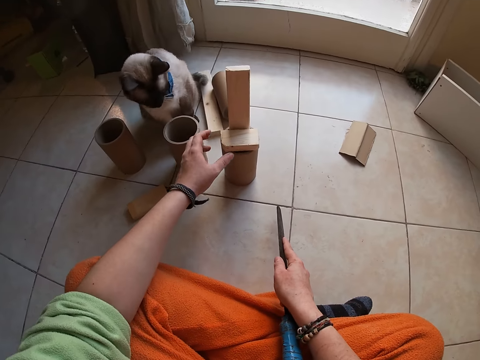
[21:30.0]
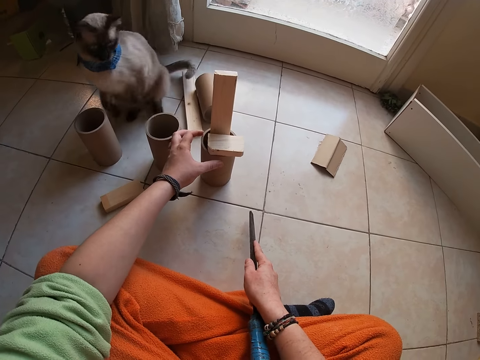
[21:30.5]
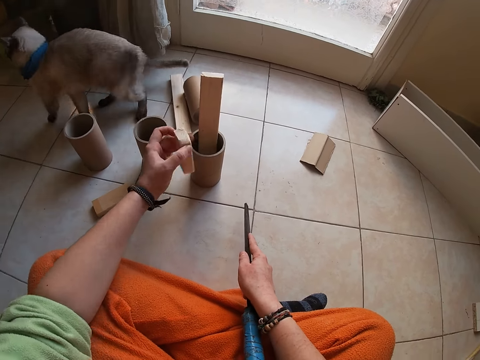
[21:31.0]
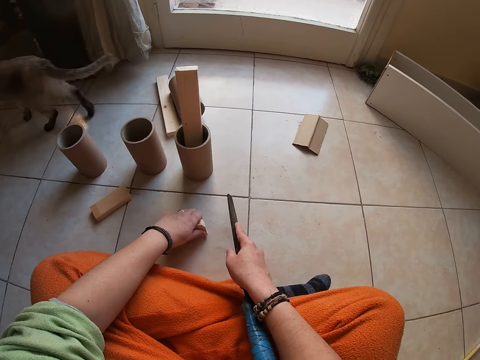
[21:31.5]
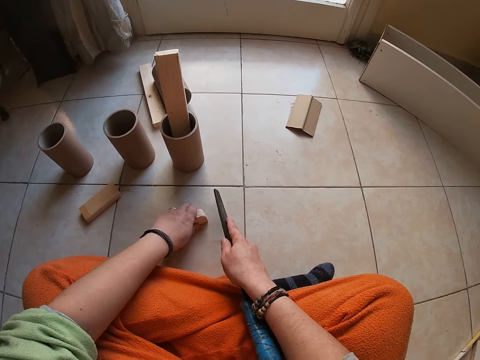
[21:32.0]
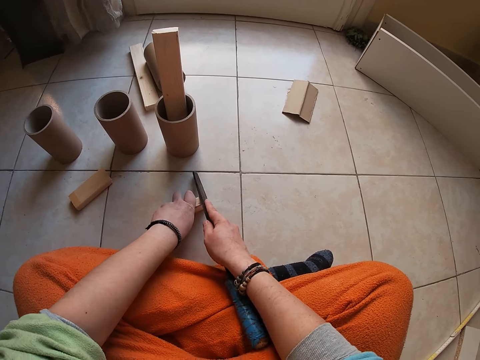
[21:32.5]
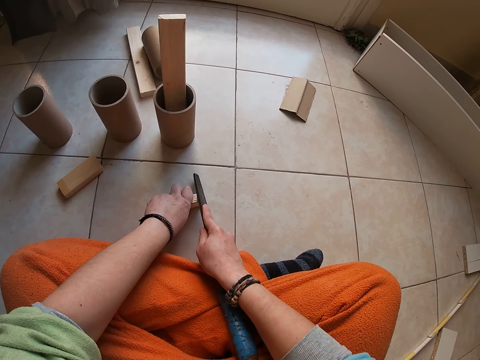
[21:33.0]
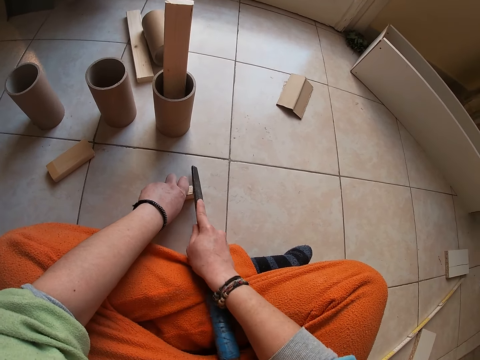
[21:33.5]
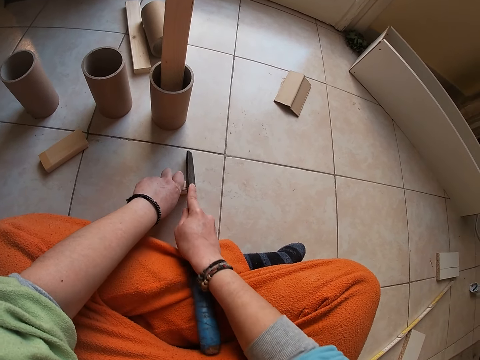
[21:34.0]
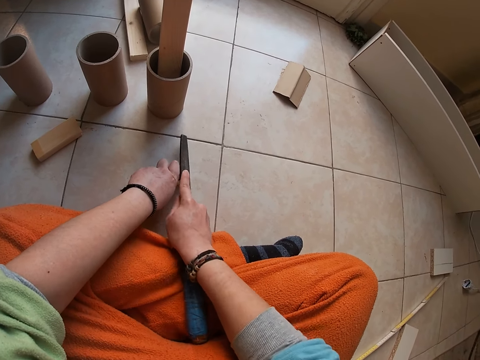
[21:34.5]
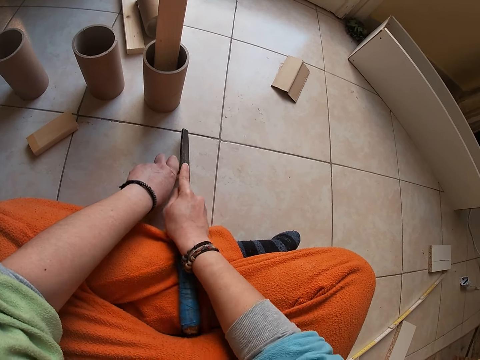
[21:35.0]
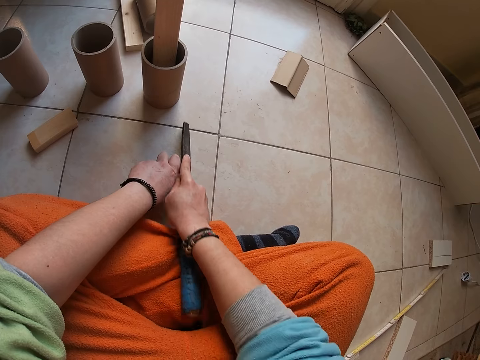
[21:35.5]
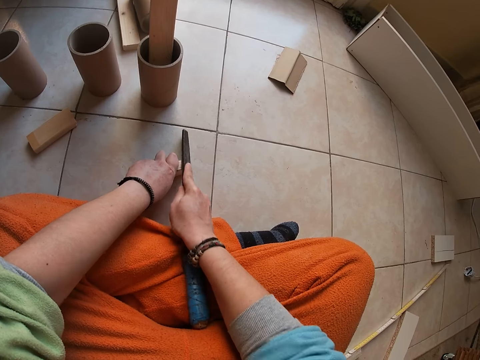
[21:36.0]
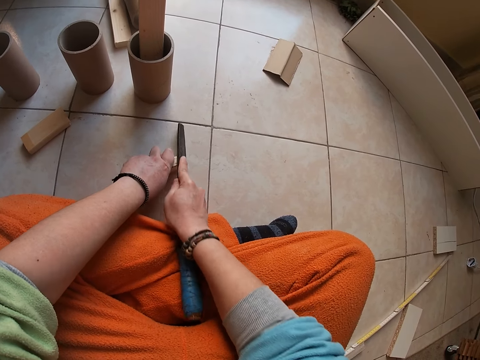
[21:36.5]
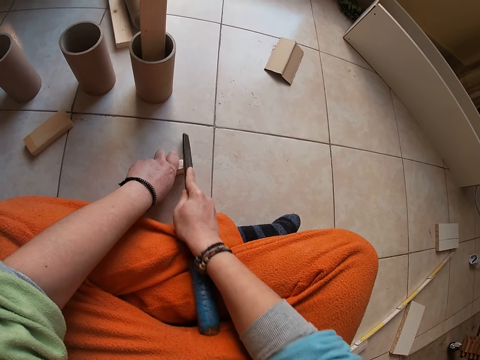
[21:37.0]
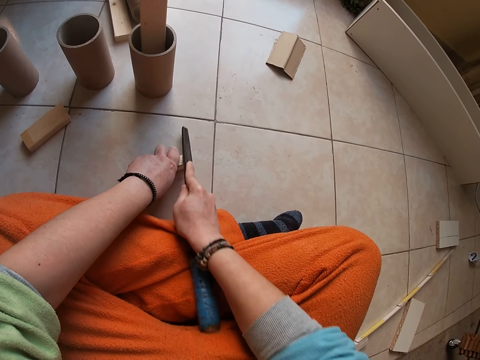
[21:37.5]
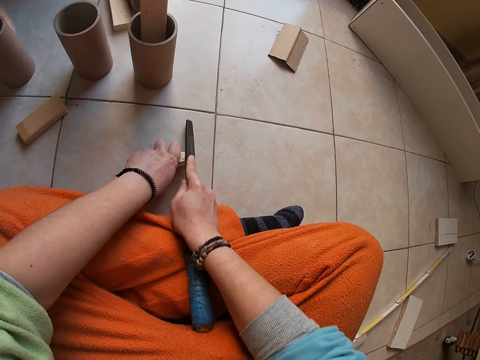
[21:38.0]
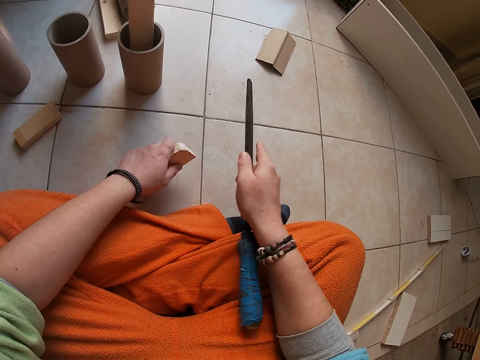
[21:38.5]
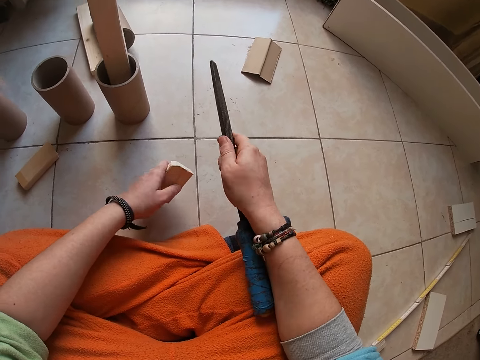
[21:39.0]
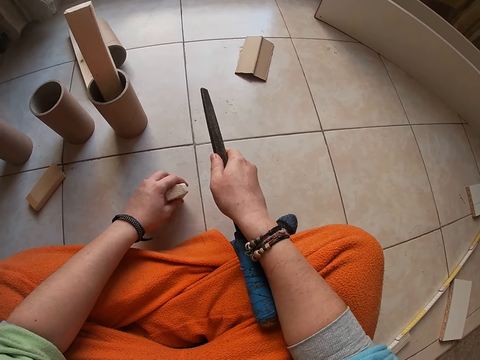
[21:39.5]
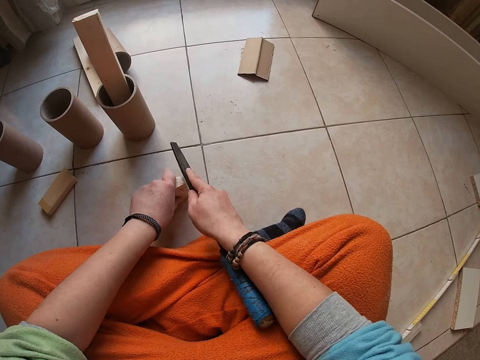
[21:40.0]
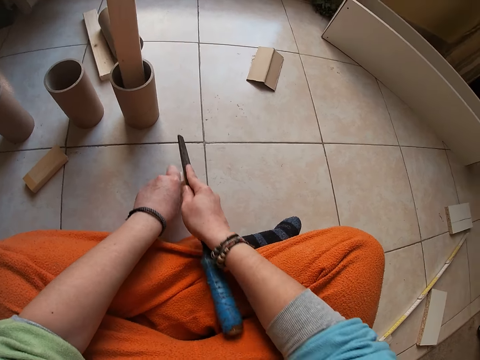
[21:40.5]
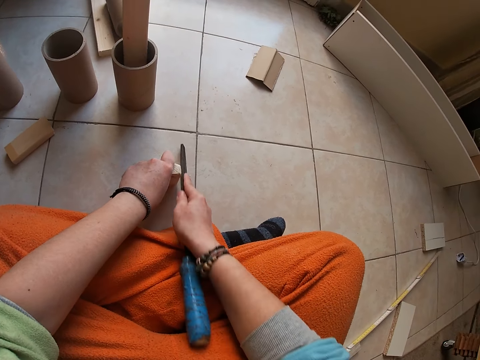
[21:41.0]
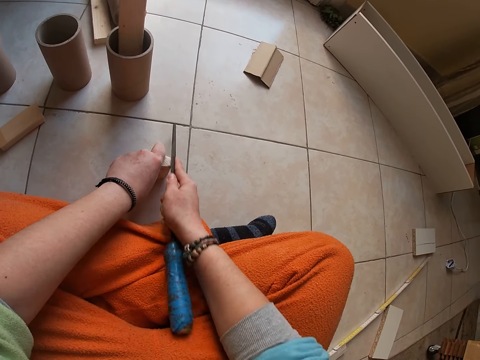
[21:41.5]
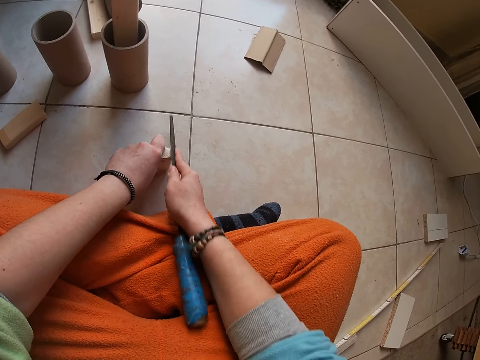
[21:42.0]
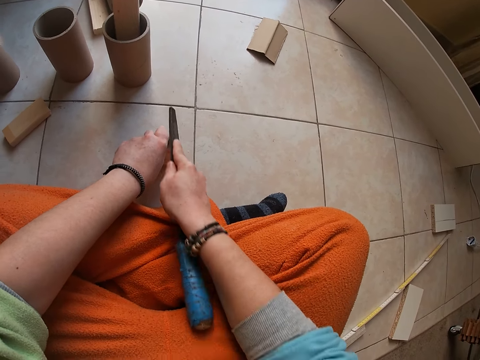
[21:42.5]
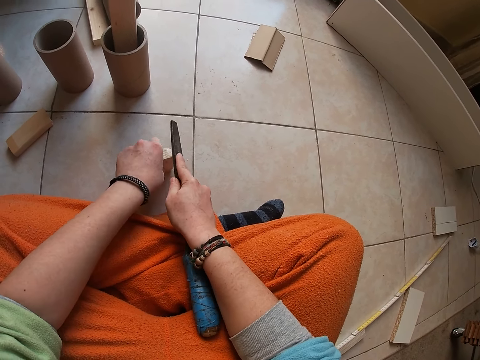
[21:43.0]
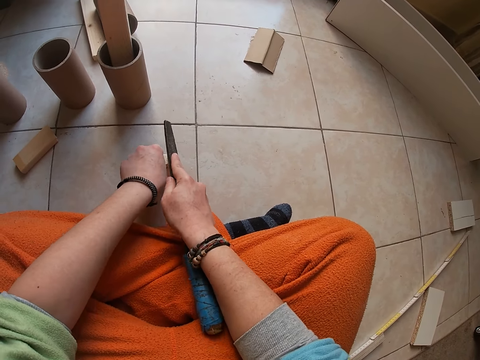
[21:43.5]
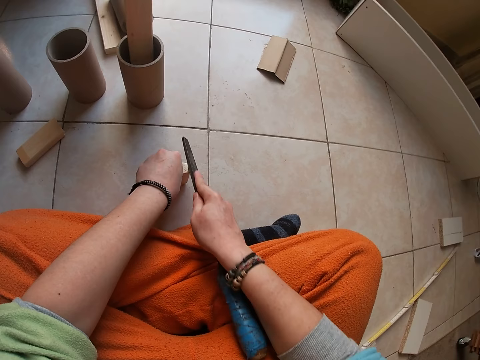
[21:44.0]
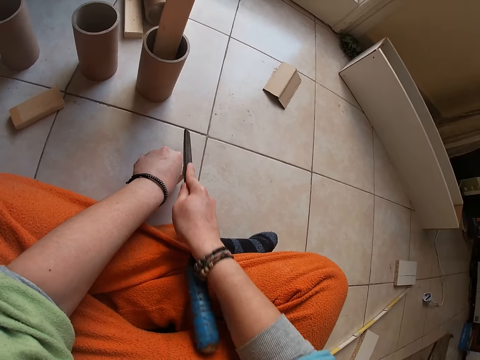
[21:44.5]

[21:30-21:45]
The camera wearer picks the small wood from the carton cylinder with her left hand. The cat walks away from the carton cylinder on the floor. The camera wearer places the small wood on the floor with her left hand. She smoothens the small wood with the hand file in her right hand. She rotates the wood and files the wood.

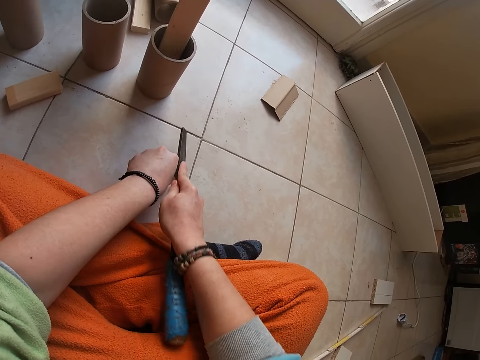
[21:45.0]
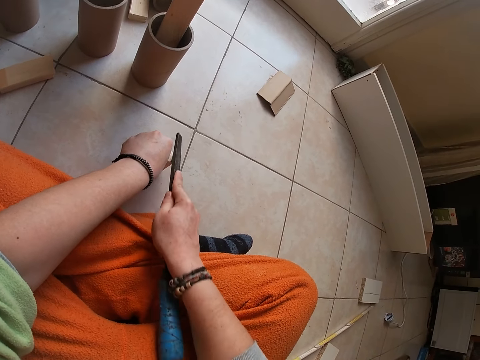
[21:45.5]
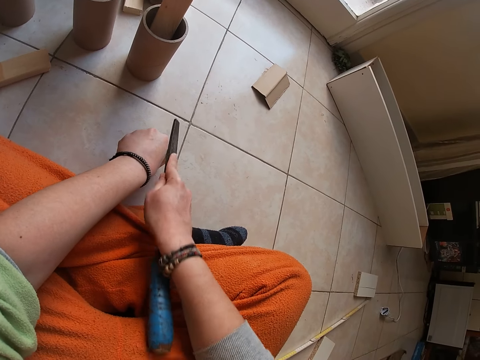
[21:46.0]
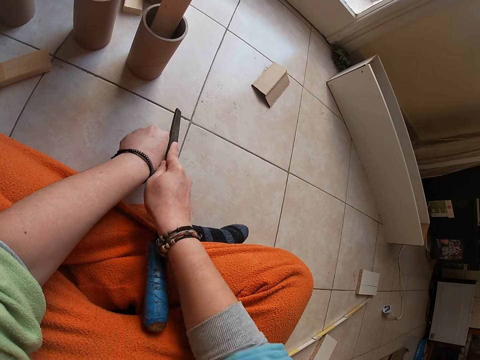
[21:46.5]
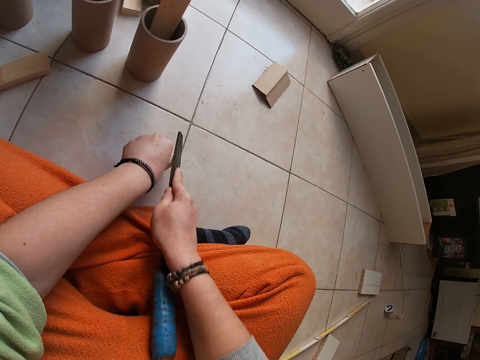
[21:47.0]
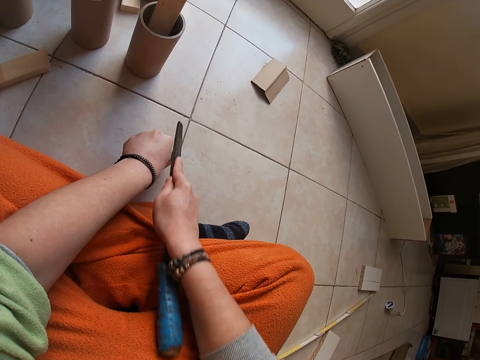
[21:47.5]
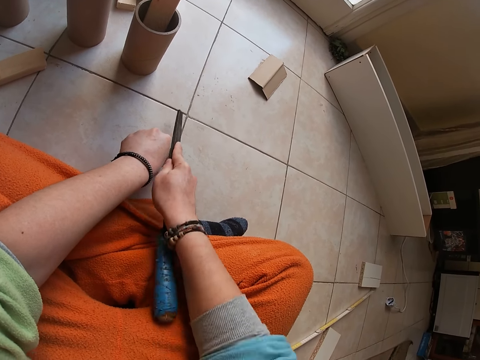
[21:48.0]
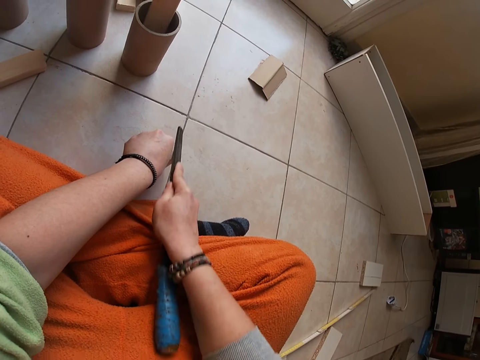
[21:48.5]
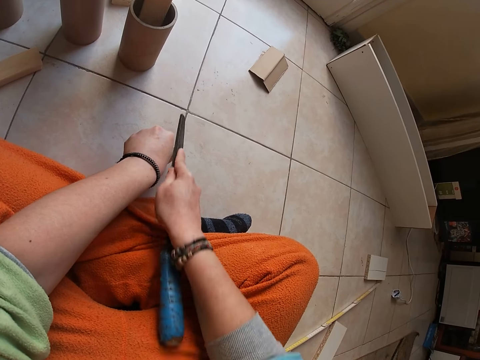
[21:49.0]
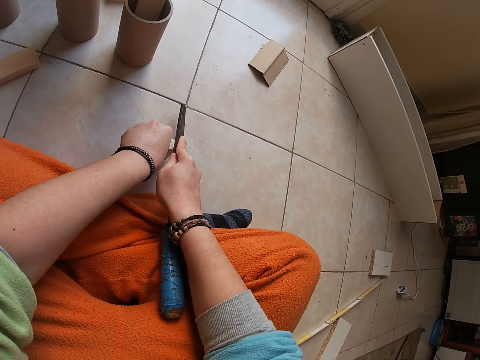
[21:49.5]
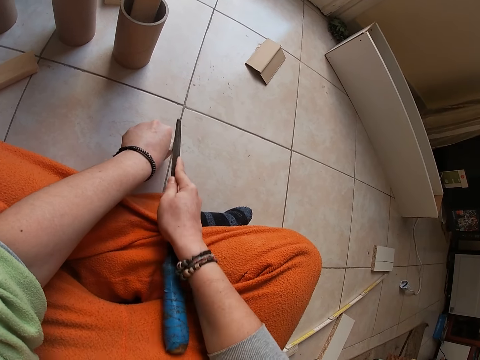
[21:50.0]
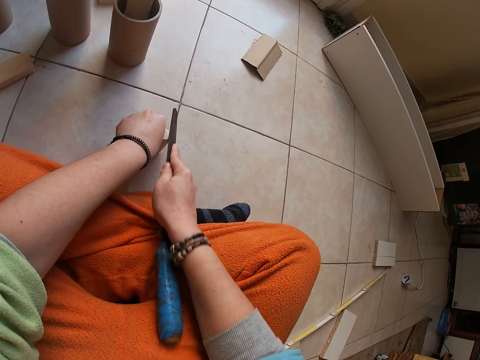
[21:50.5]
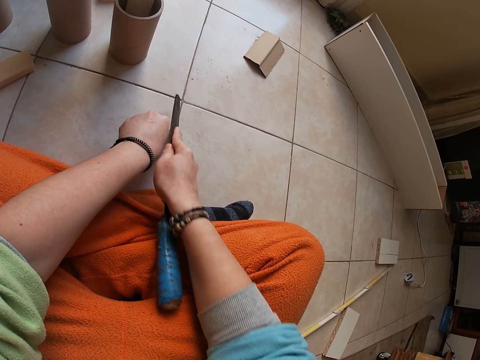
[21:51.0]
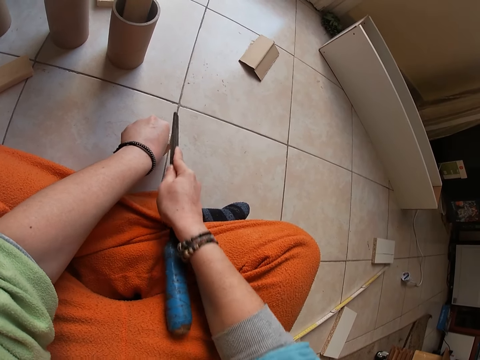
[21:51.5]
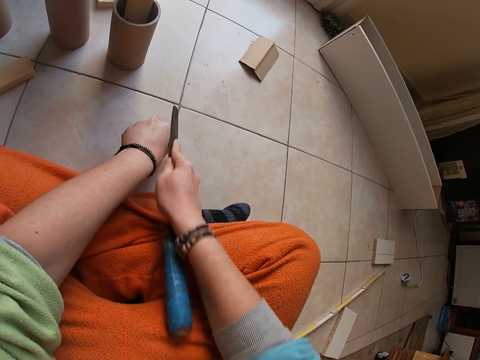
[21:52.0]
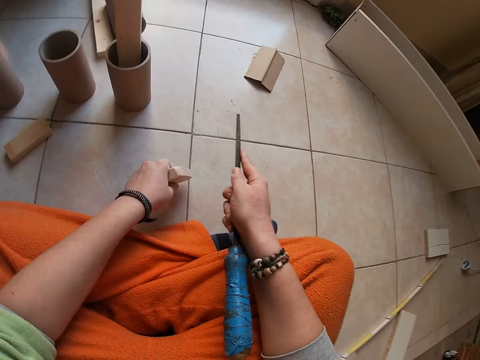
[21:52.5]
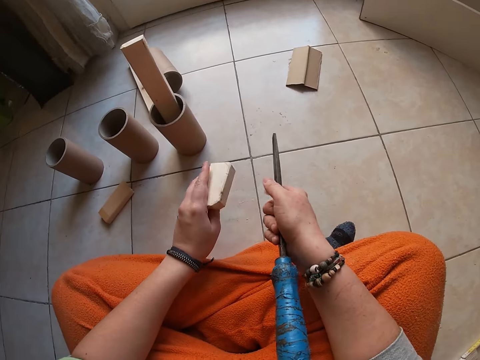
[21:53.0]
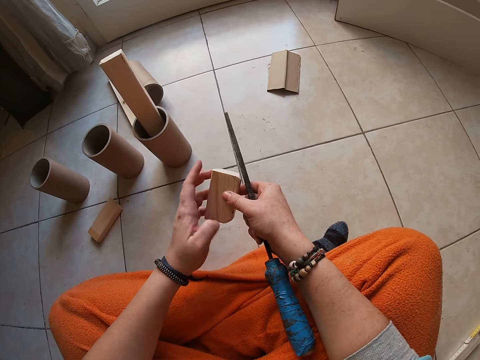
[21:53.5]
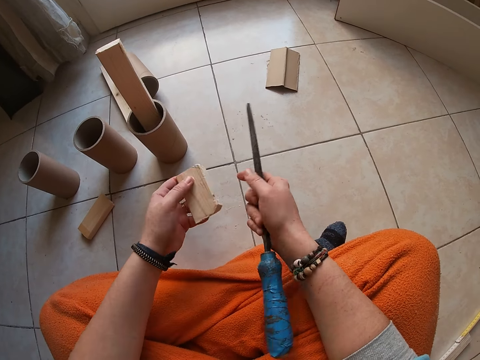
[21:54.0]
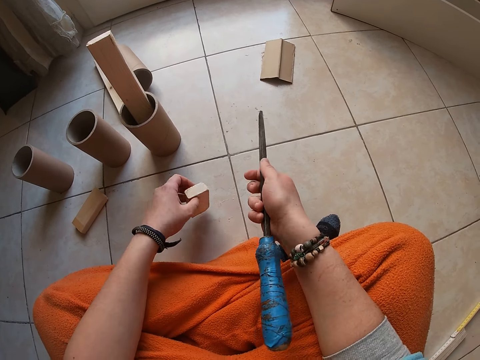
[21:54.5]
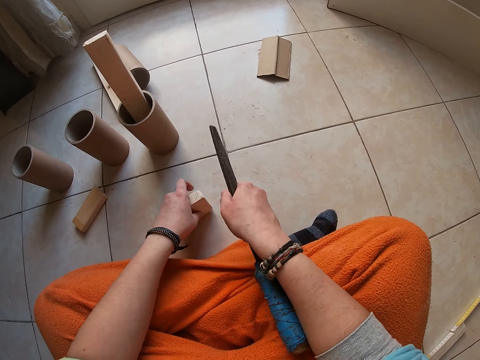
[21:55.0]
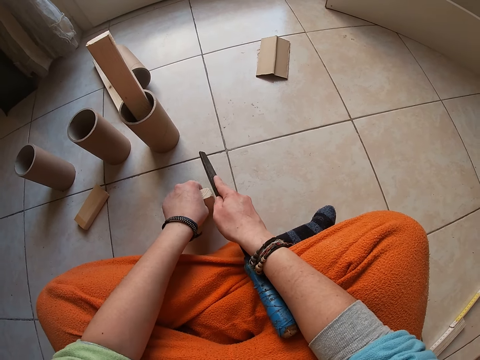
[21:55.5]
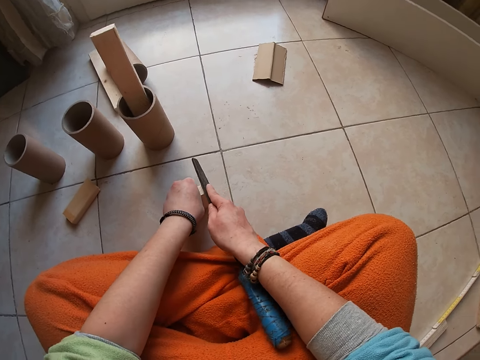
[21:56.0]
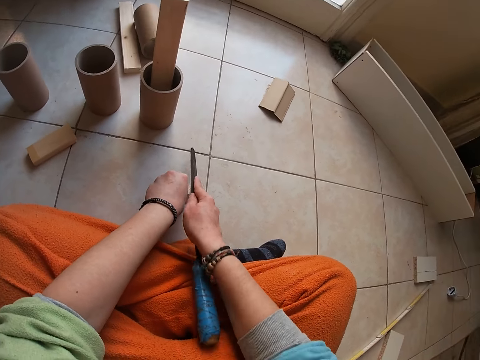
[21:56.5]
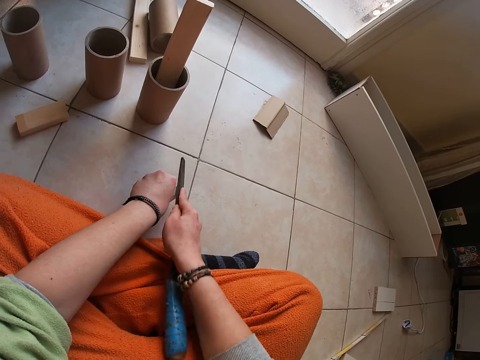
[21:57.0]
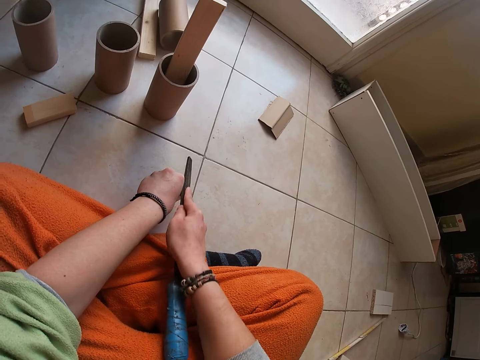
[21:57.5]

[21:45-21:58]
The camera wearer looks at the wood. They file the wood.
